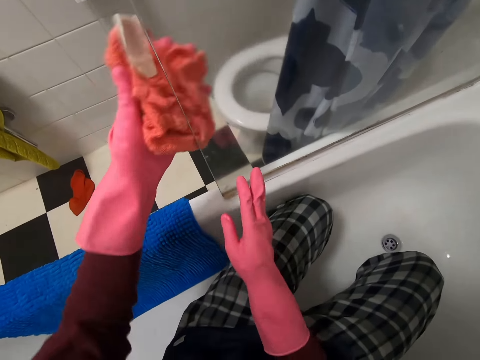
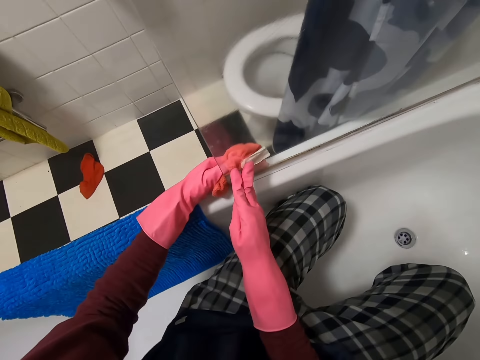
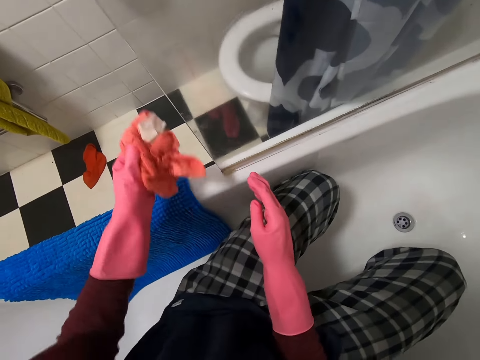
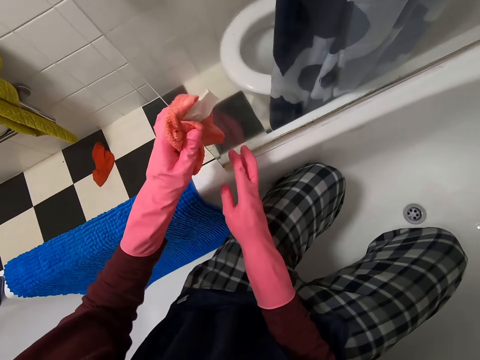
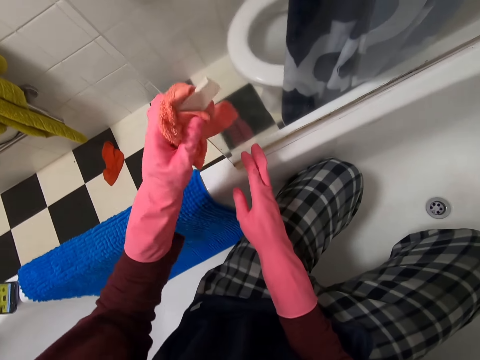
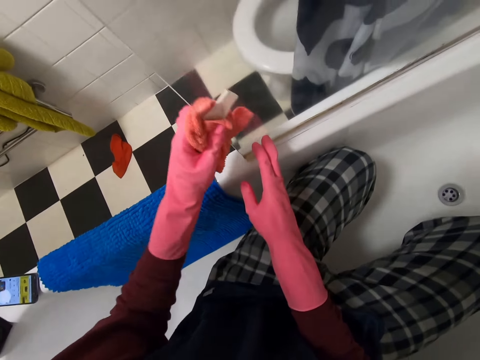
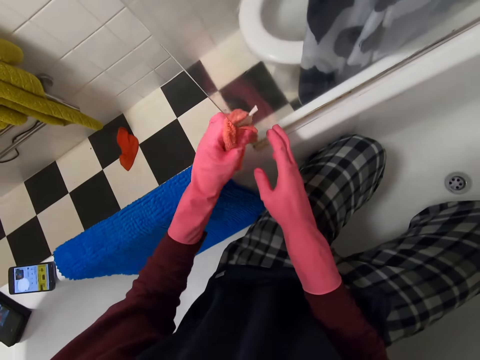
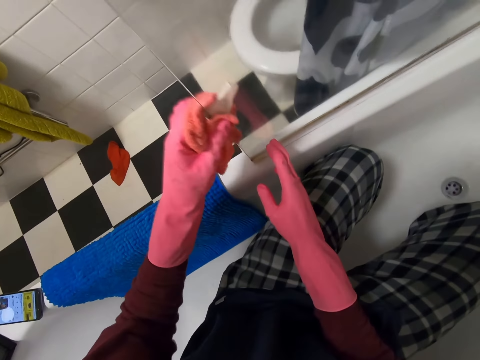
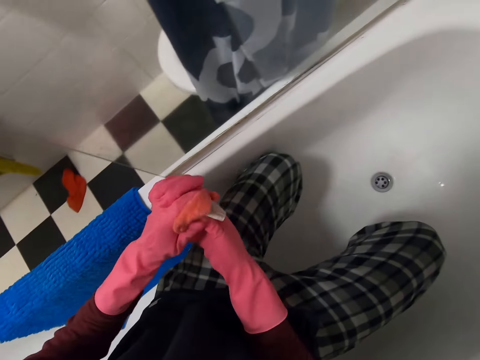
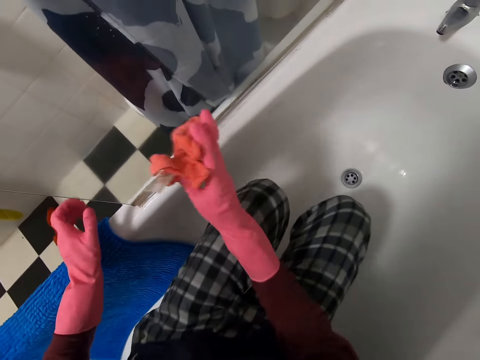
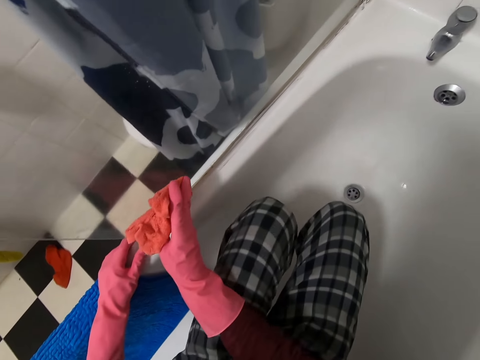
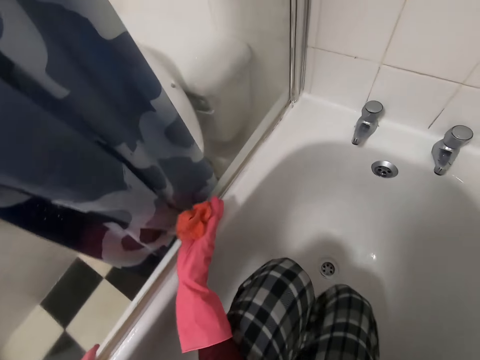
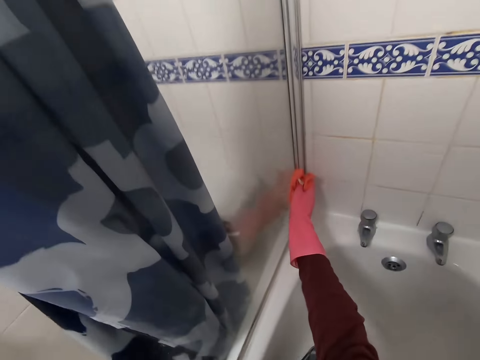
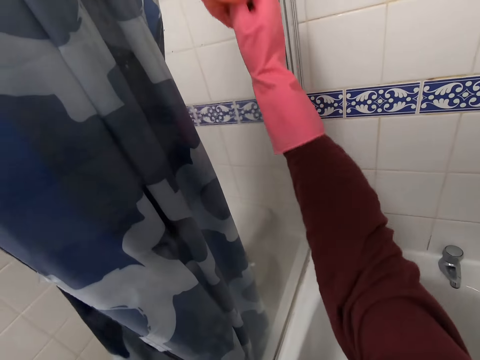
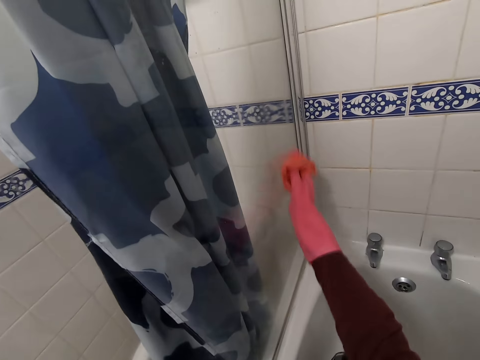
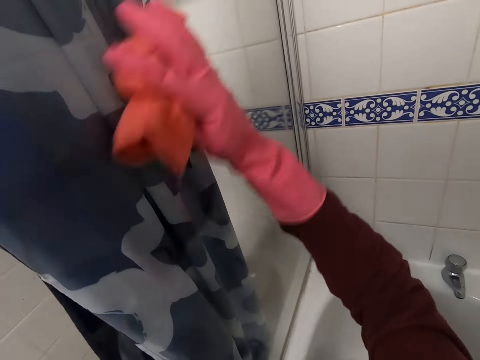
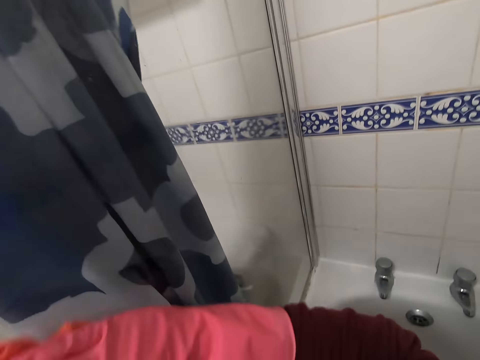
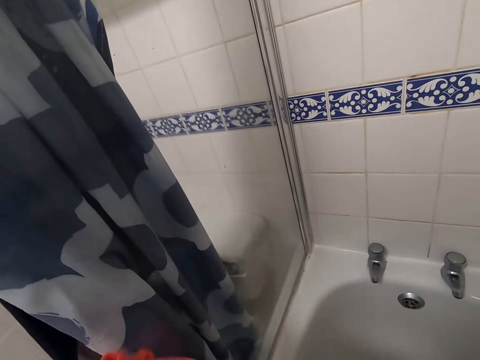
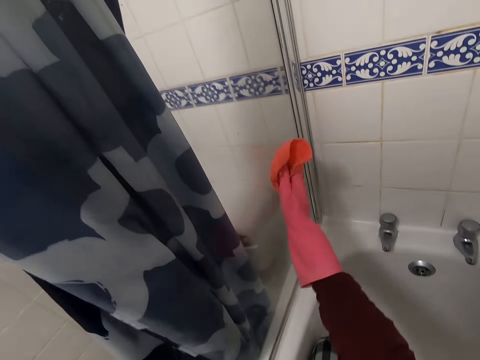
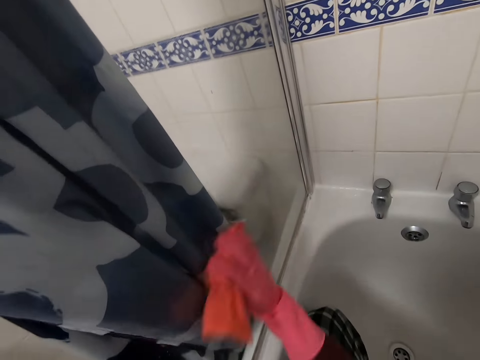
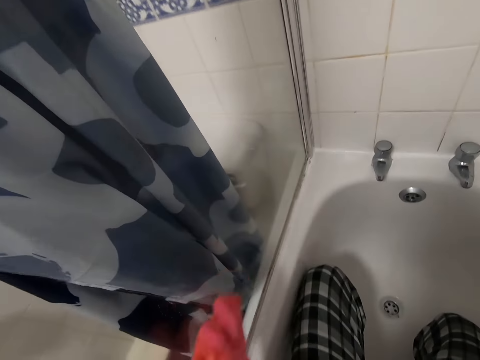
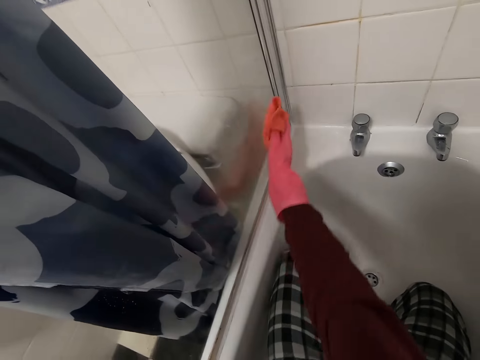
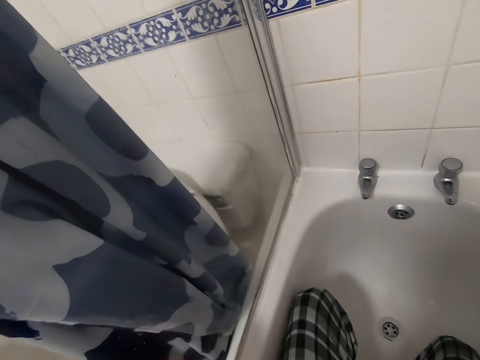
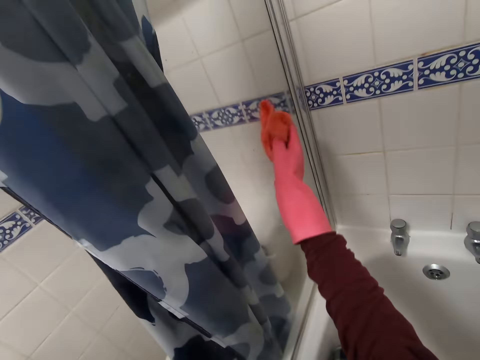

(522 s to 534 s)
The camera wearer moves the rag to the left hand. They wipe the wall. They move the rag to the right hand. They wipe the wall.

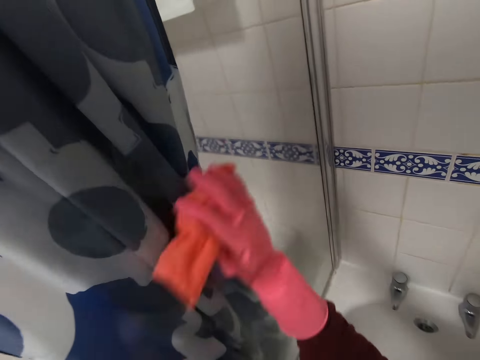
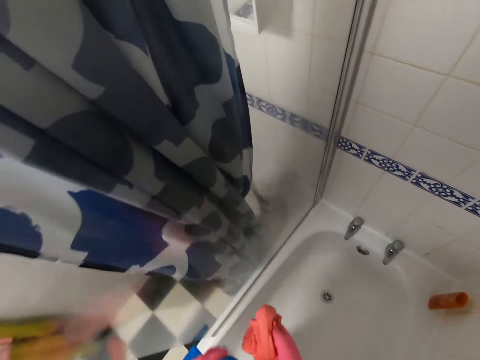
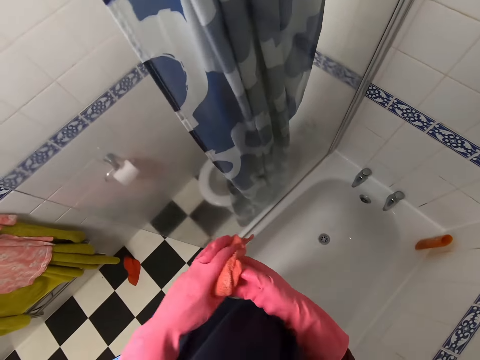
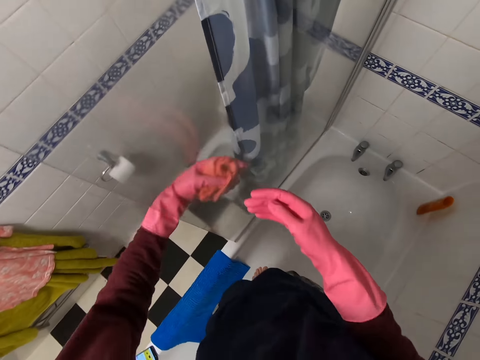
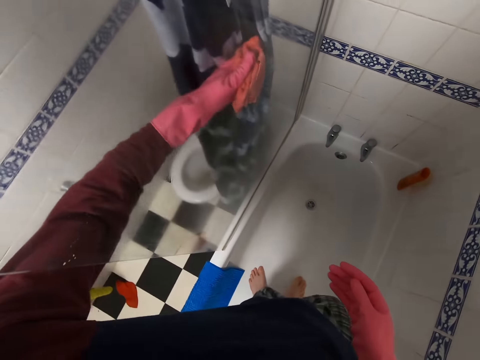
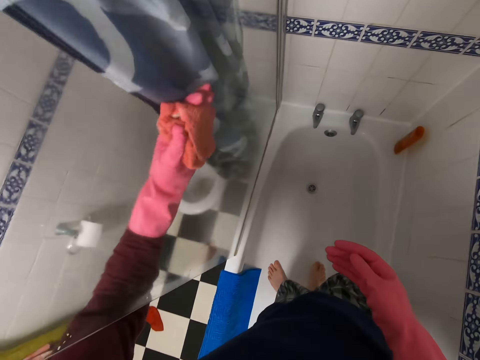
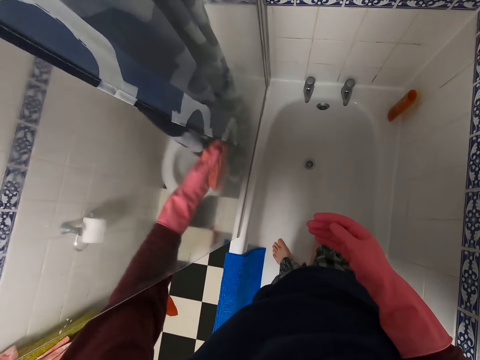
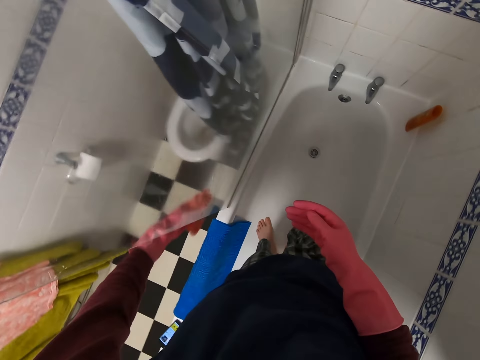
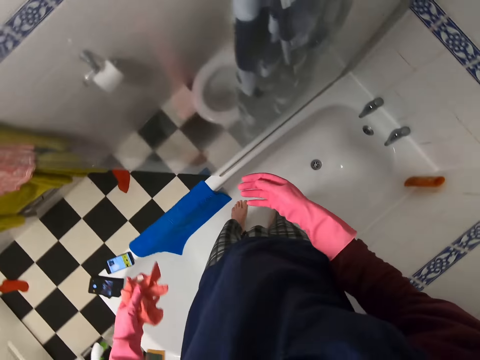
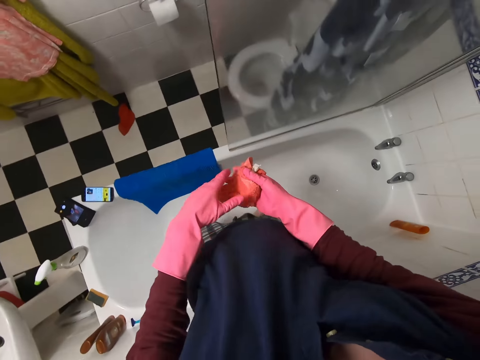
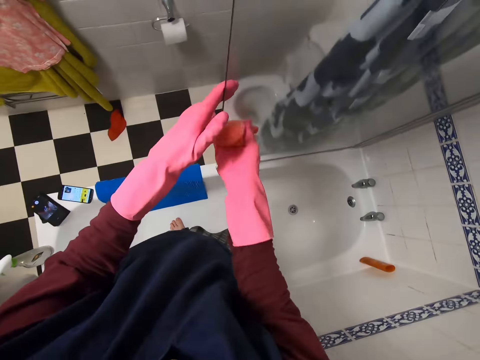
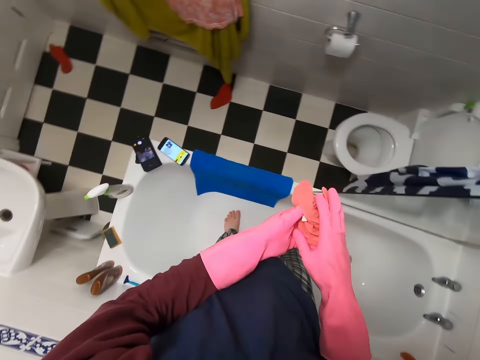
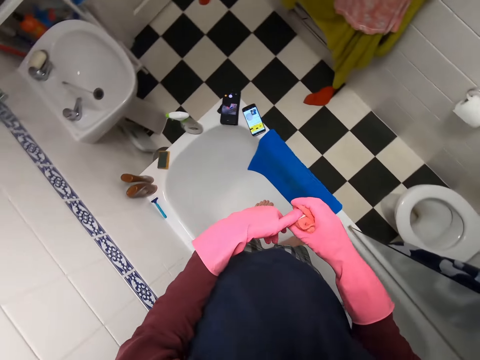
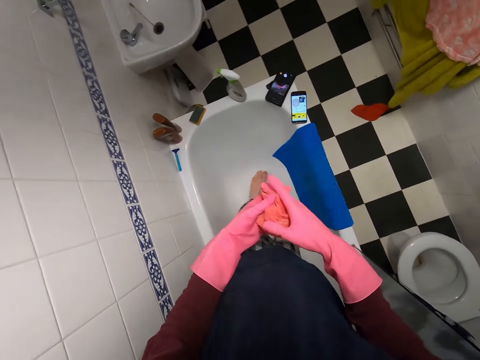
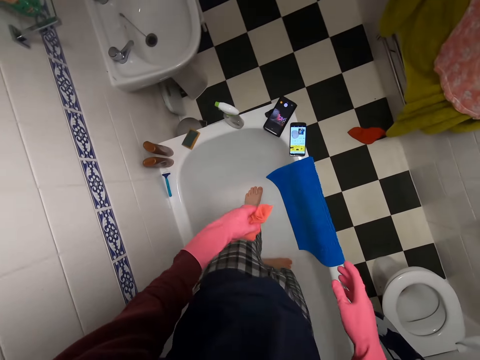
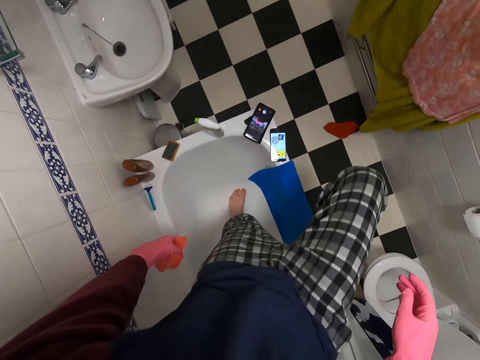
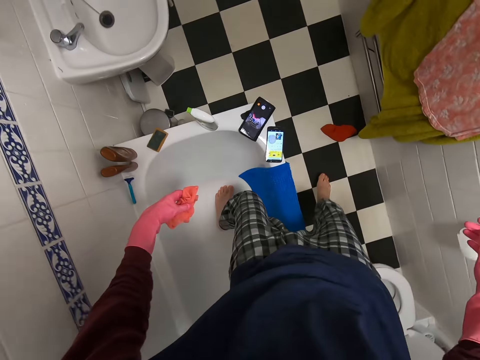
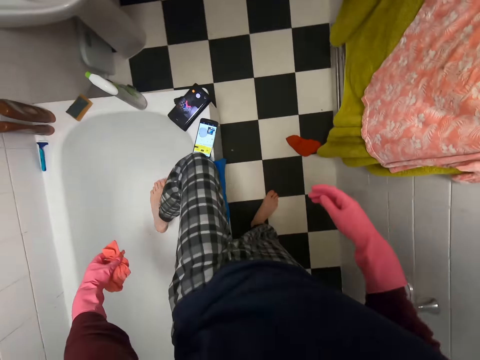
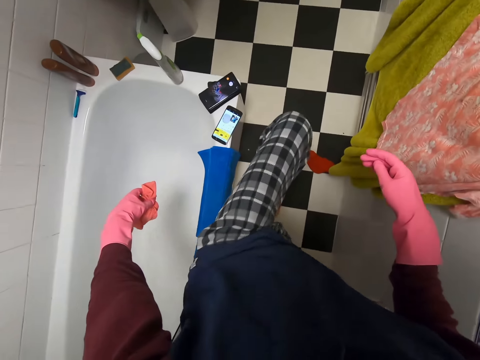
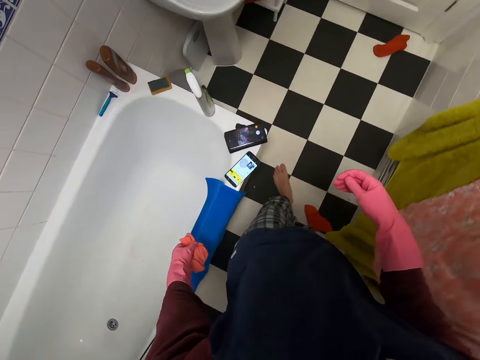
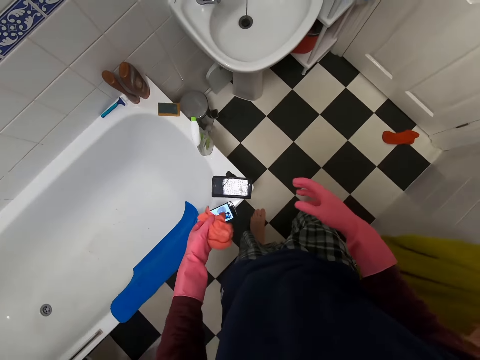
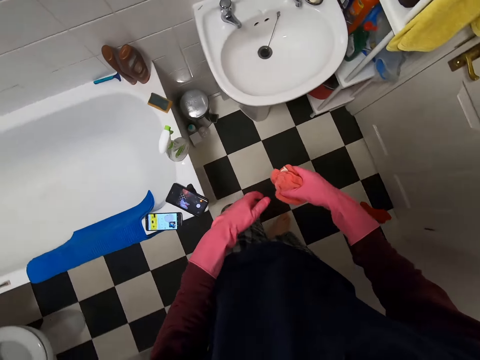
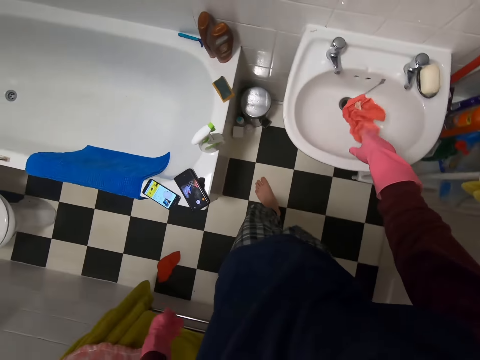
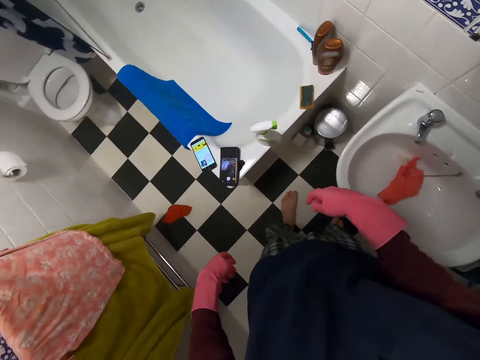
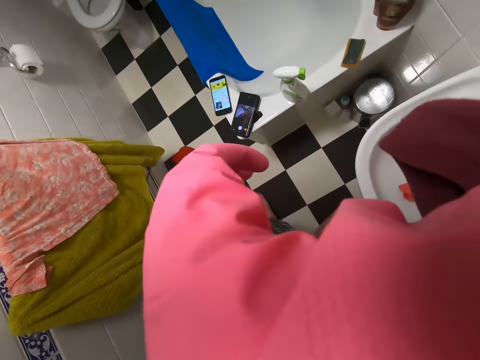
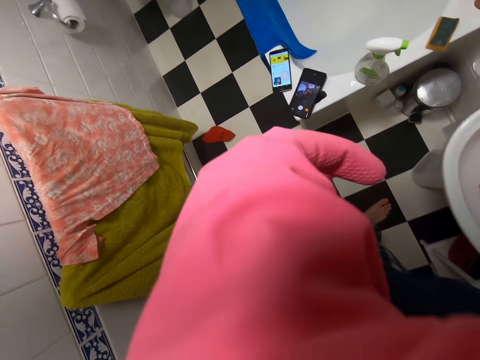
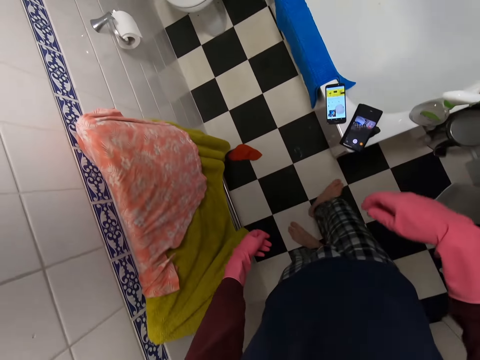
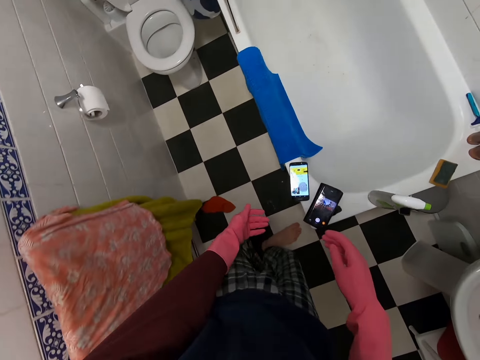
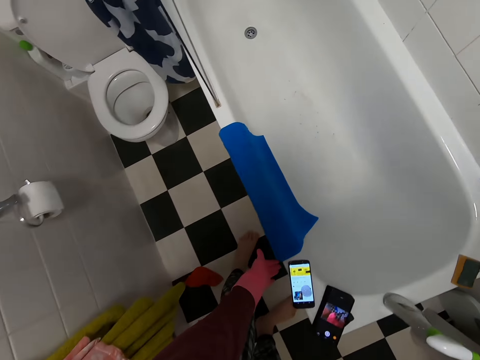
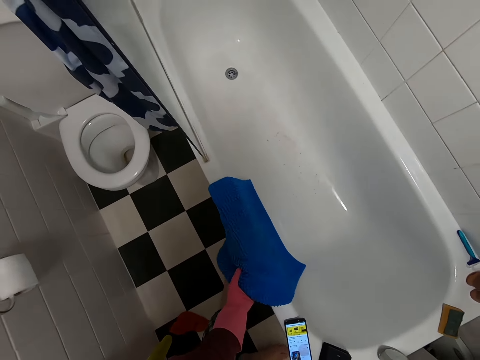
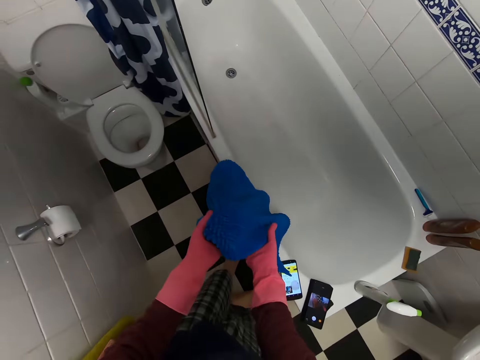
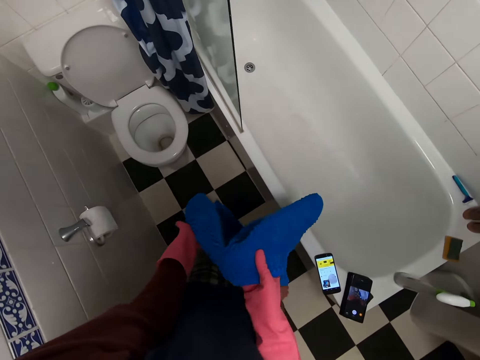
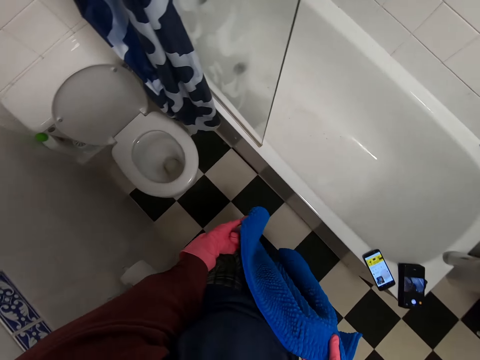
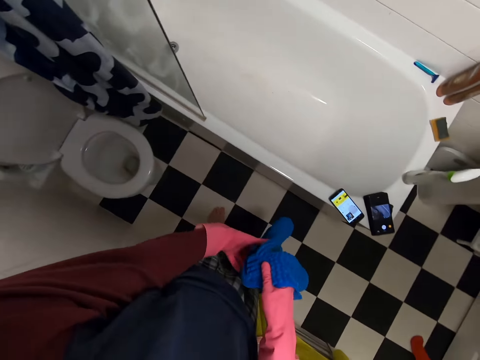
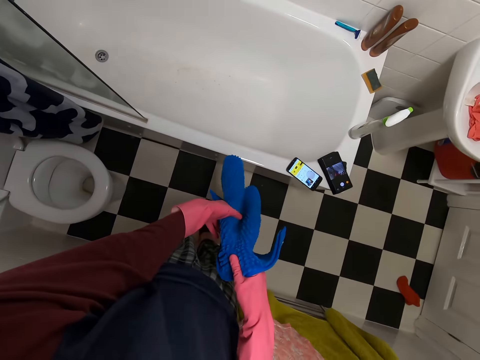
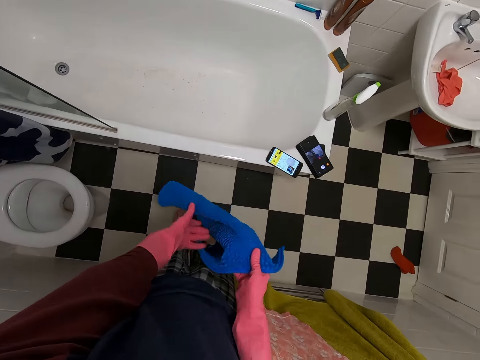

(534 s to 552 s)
The camera wearer moves the rag to the left hand. They wipe the wall. They stop wiping the glass. They move the rag to the right hand. They hold the towel. They get out of the bathtub. They put the rag in the sink. They wipe the nose. They move the hand. They pick up a mat. They move the rag.
